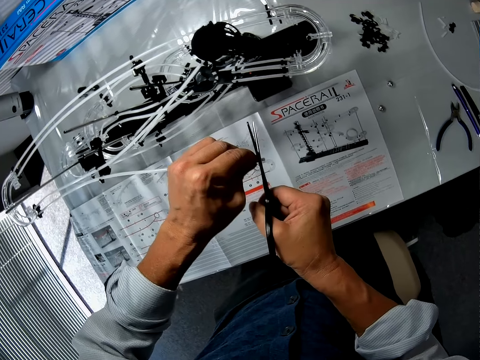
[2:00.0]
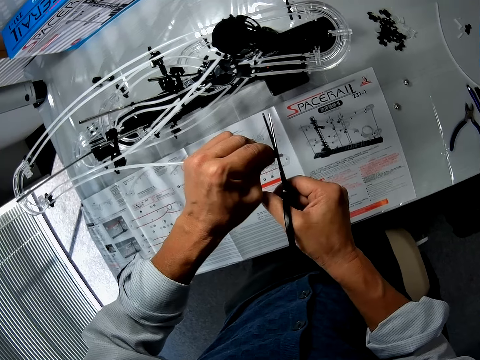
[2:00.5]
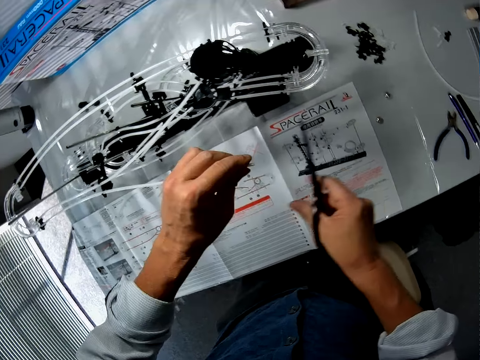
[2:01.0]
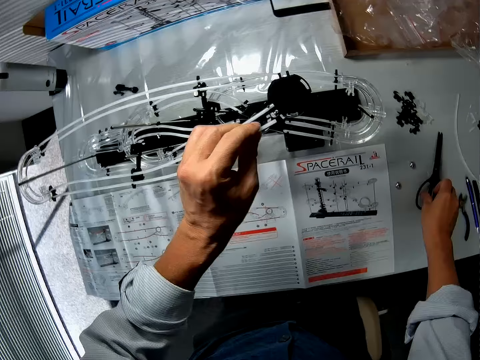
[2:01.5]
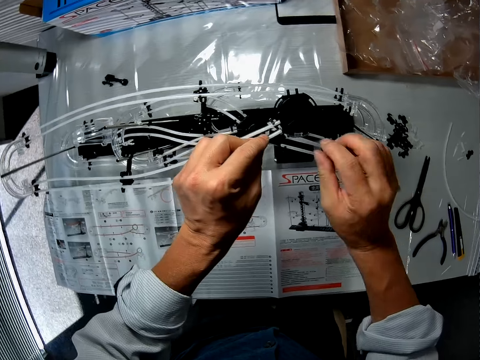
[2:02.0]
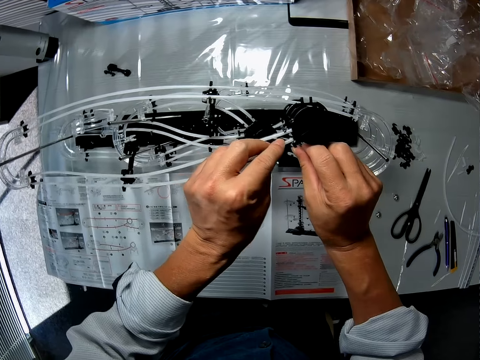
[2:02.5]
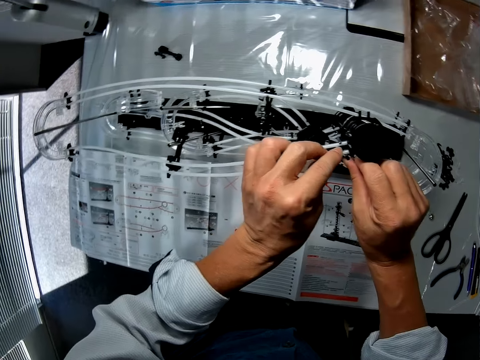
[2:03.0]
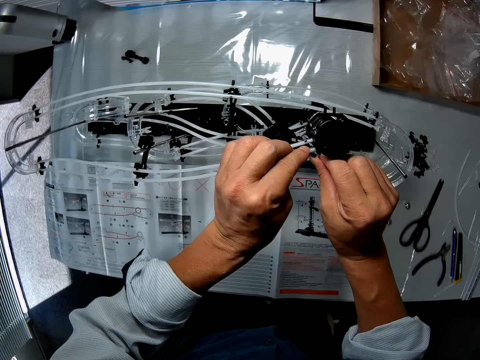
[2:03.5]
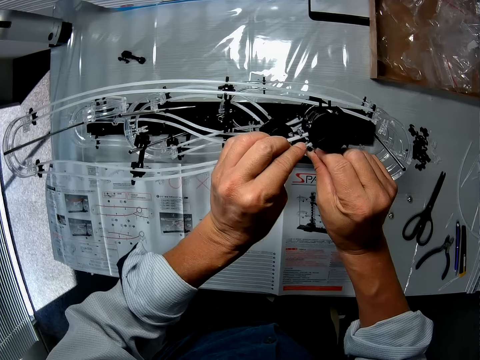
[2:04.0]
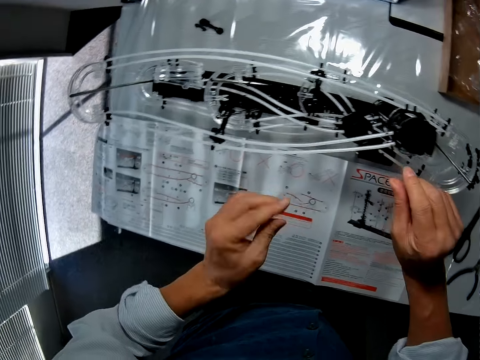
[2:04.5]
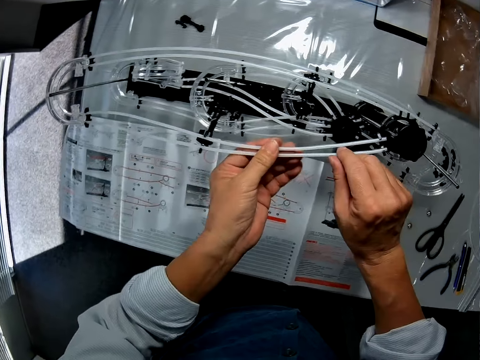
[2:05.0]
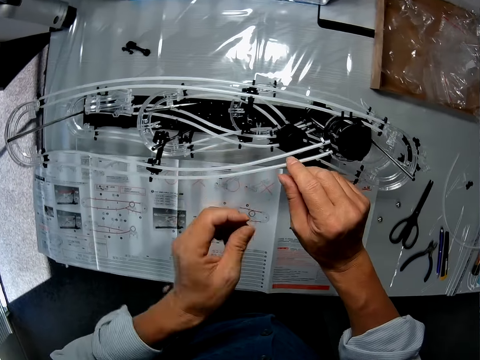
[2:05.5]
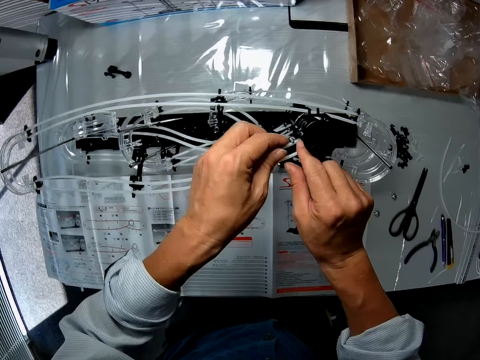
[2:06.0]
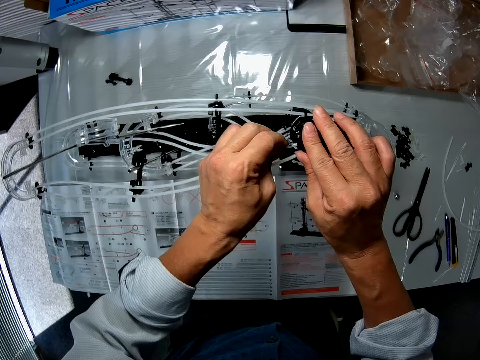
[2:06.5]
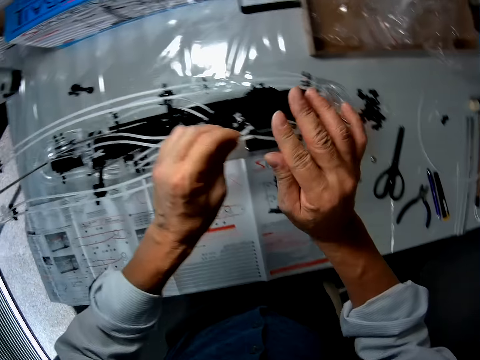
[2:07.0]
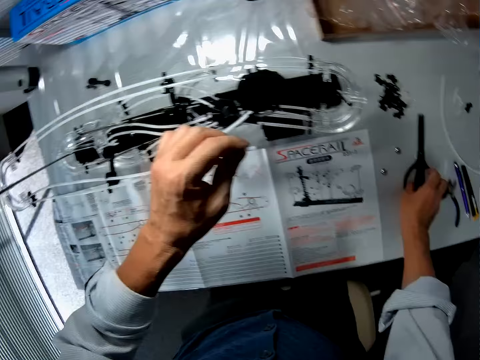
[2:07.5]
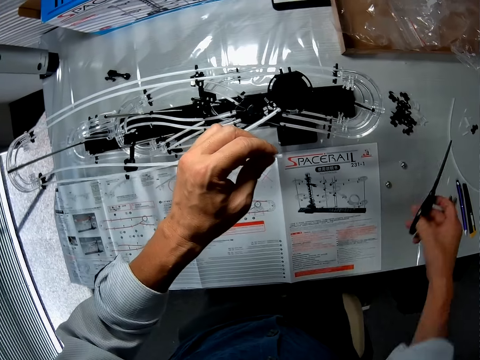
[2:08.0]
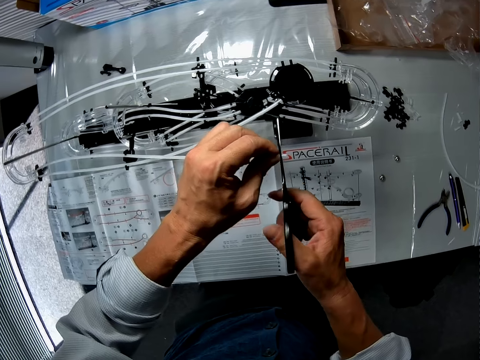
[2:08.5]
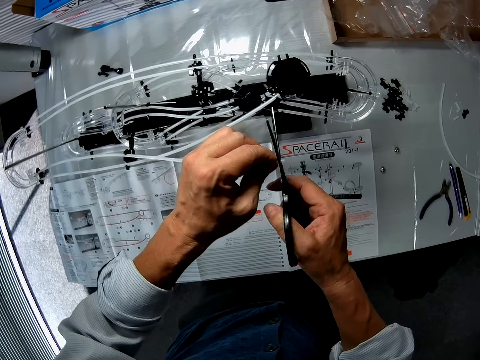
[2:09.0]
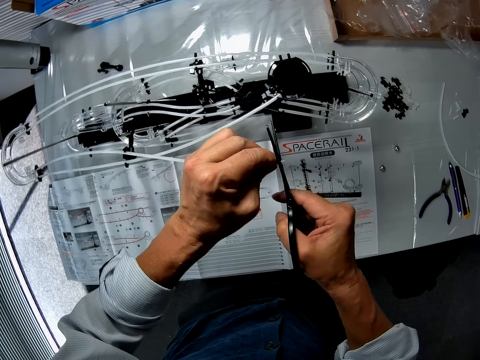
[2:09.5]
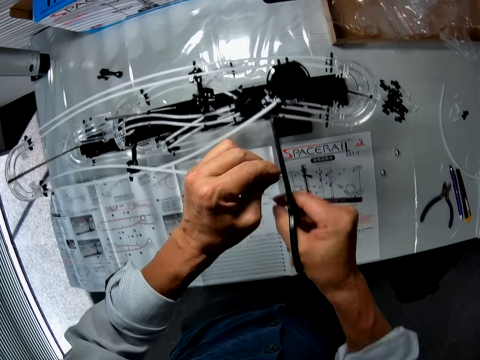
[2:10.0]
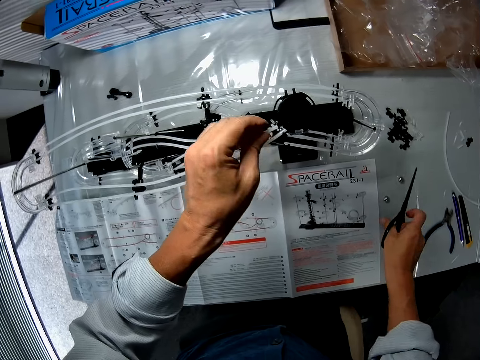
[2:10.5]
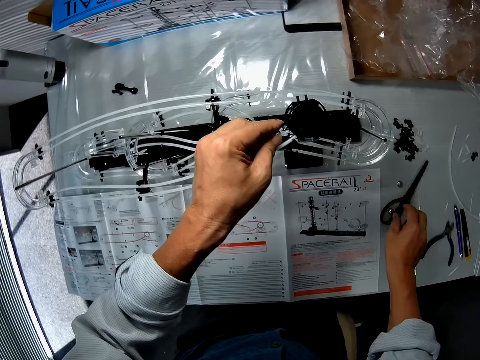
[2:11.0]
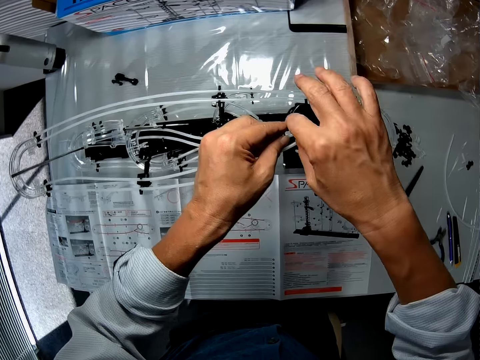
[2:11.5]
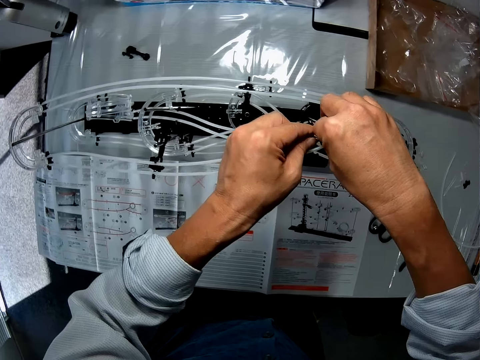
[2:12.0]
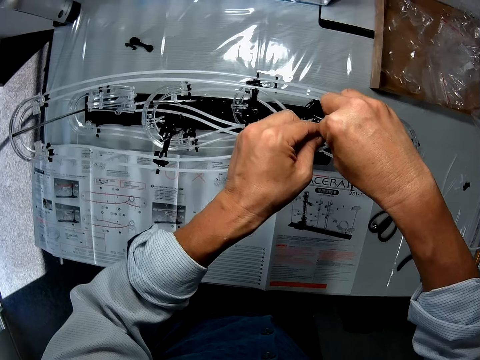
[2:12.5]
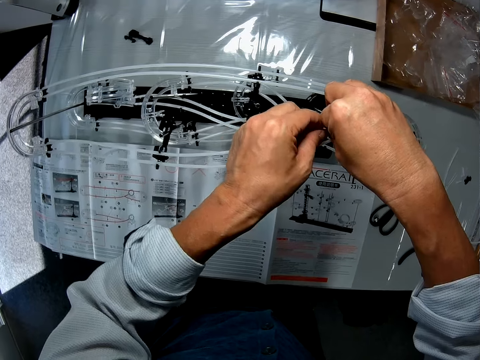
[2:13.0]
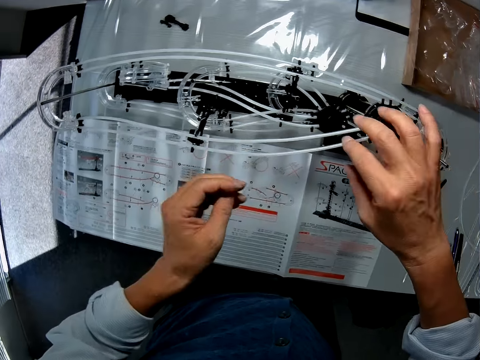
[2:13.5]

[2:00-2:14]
The camera wearer drops the scissors on the table. They fix the tube on the roller coaster toy. They detach a tube from the toy assembly. They pull the space rail. They pick the scissors from the table. They cut the tube. They drop the scissors on the table. They fix the tube on the roller coaster toy.

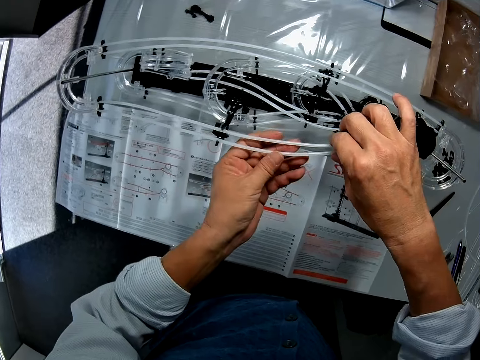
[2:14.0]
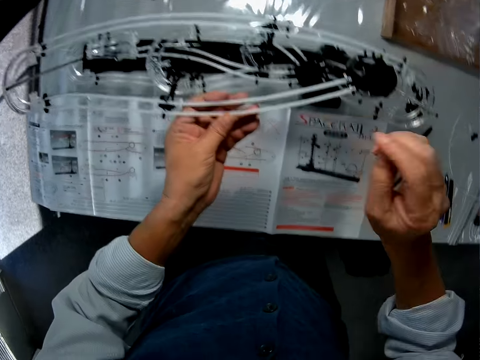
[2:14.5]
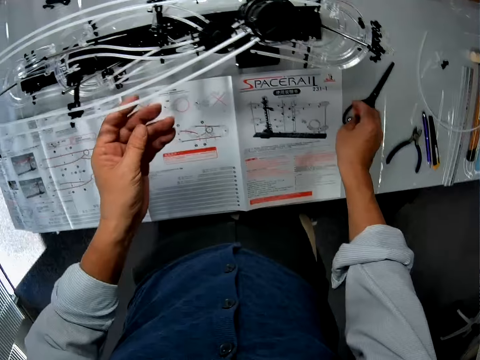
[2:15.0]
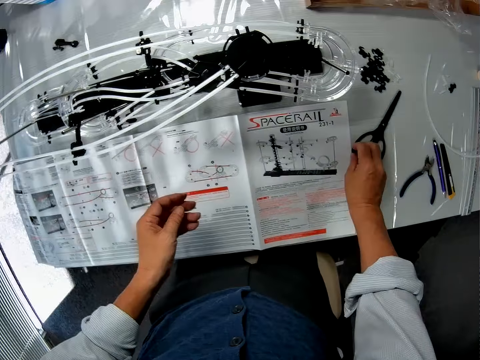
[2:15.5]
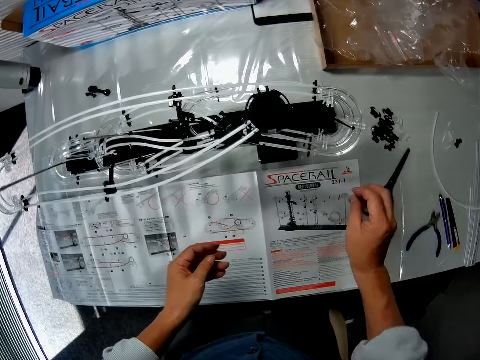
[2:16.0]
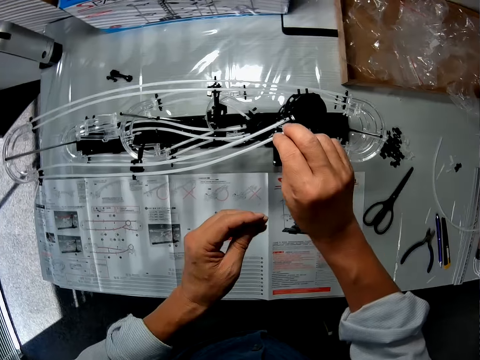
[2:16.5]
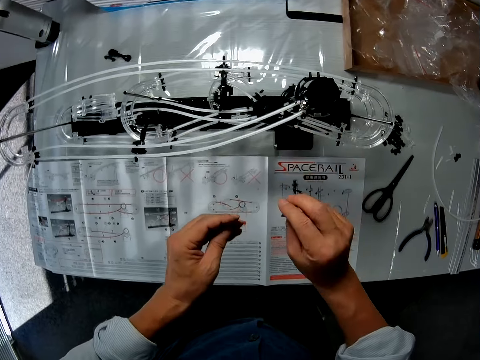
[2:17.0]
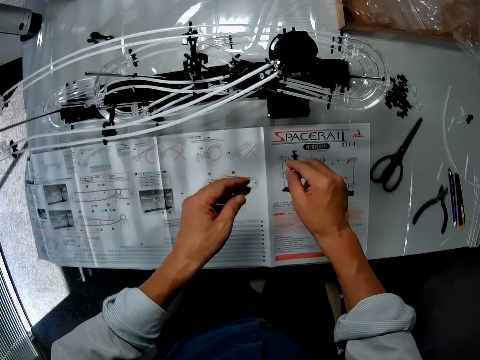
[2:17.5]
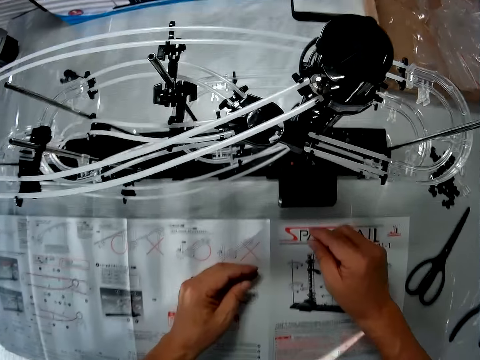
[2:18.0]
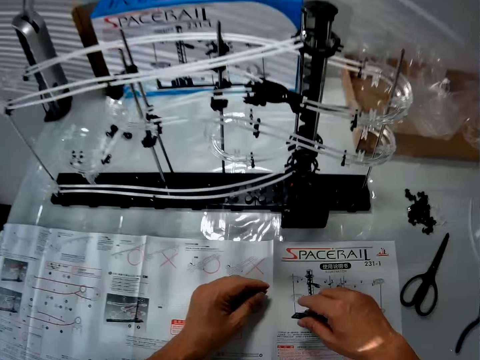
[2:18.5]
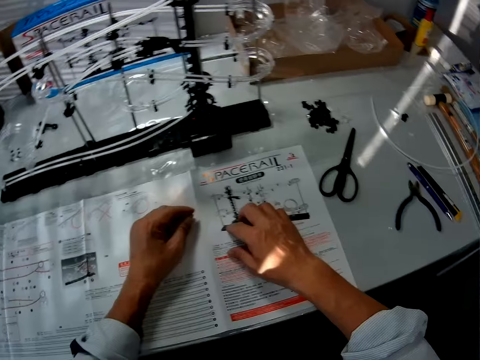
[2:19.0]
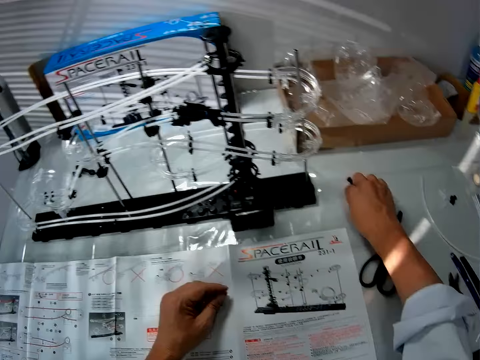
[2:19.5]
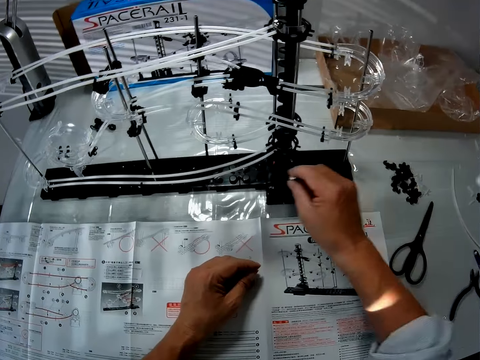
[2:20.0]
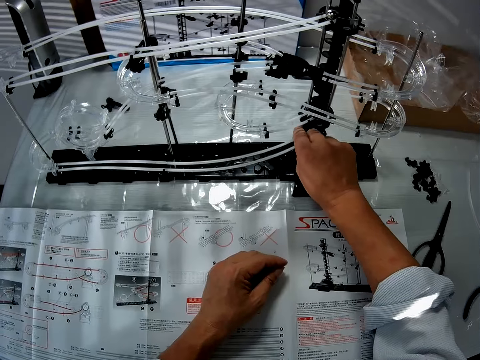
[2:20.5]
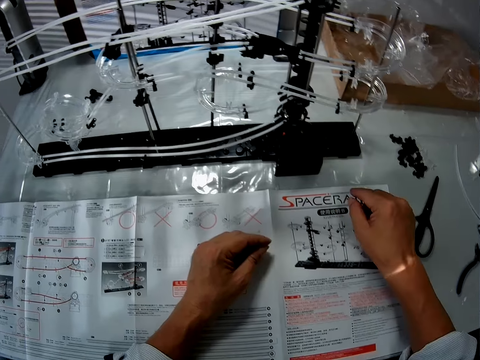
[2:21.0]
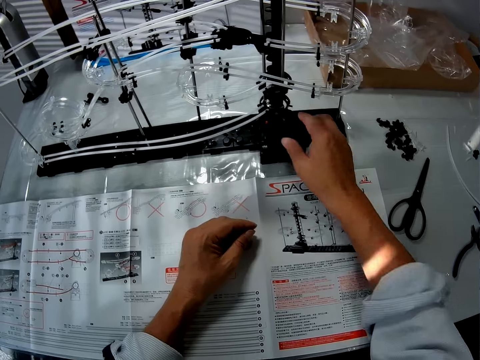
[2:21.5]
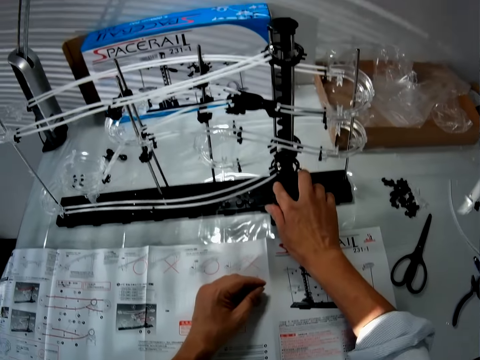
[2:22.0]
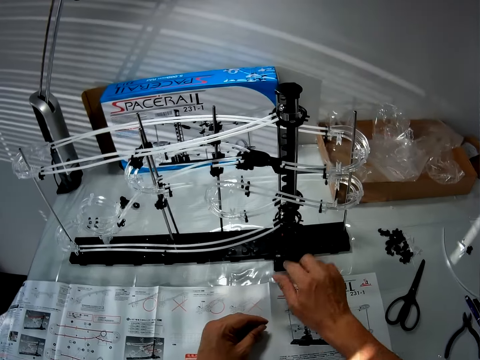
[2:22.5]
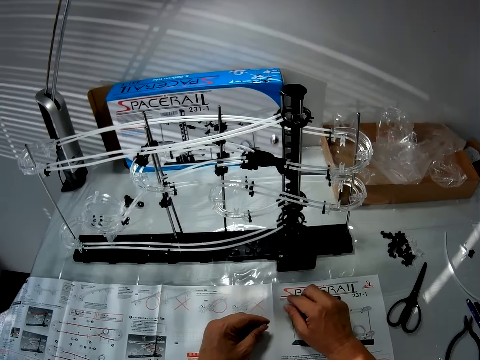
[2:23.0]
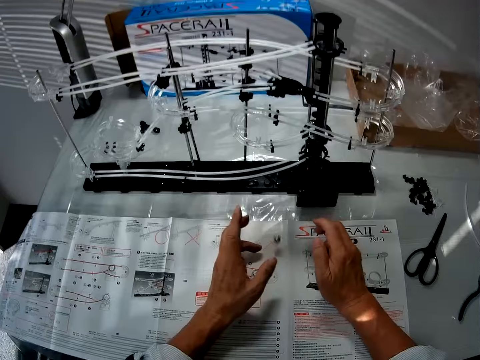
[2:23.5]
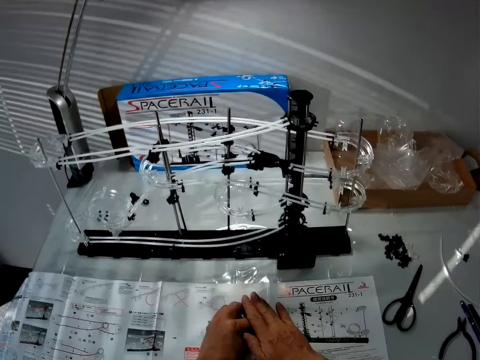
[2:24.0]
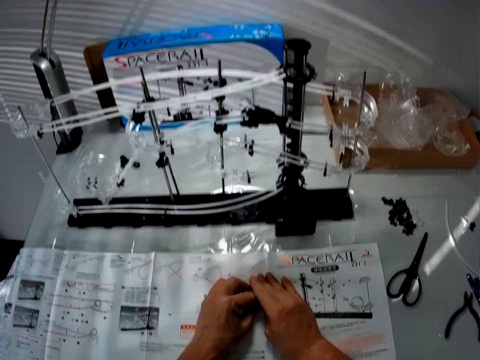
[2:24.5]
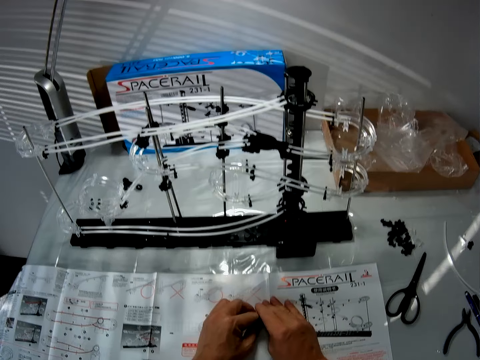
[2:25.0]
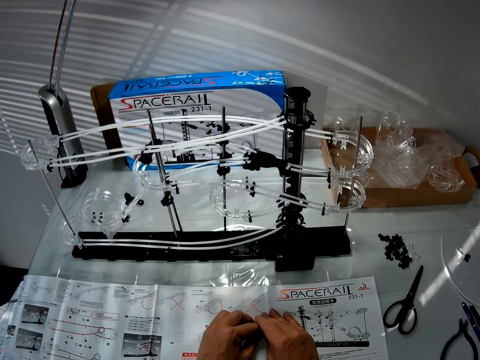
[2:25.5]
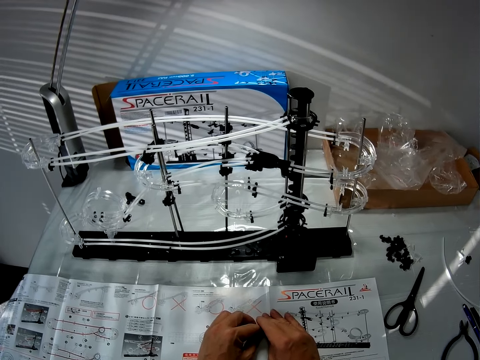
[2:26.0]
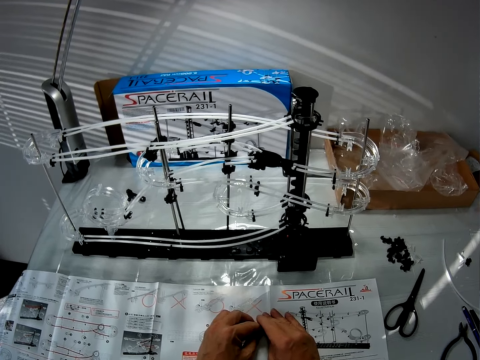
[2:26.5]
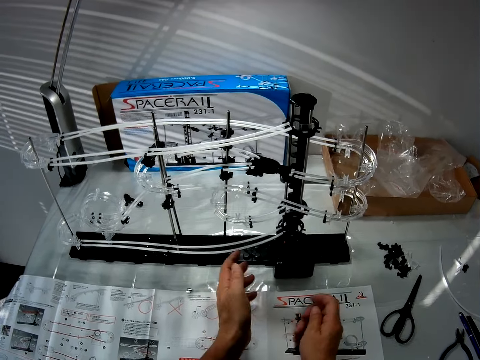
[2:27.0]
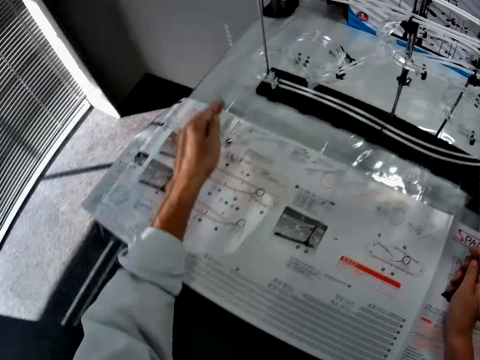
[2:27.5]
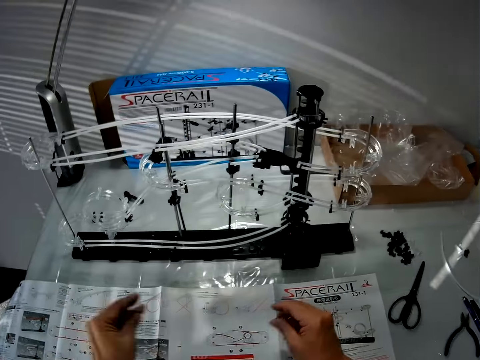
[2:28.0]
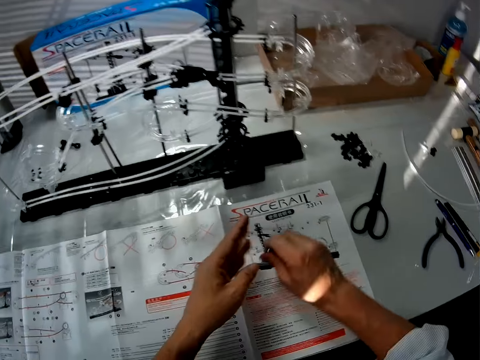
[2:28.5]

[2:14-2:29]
The camera wearer removes hands from the space rail. They pick the marble ball from the table and place the marble ball at the top of the roller coaster toy. They pick the marble ball from the table and place the marble ball at the bottom of the roller coaster toy. They turn off the roller coaster toy. They switch the space rail on. They put a hand on the table. They catch the marble ball on the table. They lift a hand from the table. They catch the marble ball on the table. They exchange the marble ball to the other hand.
